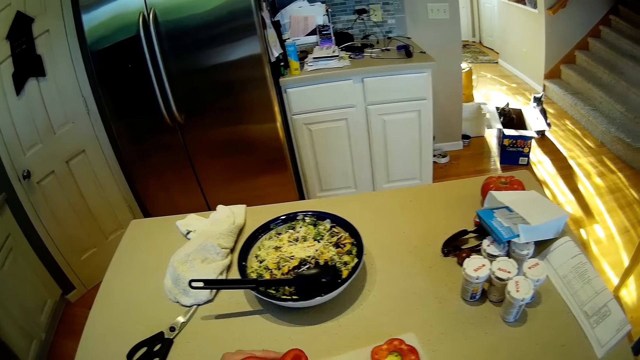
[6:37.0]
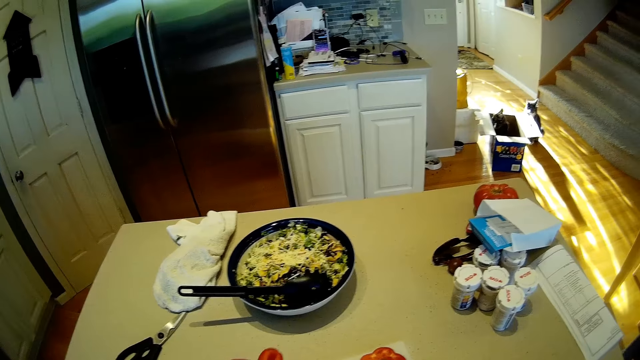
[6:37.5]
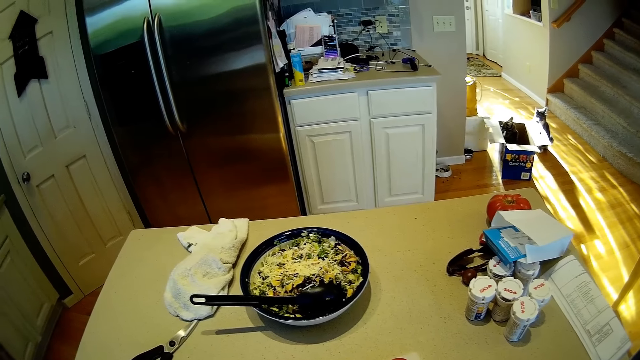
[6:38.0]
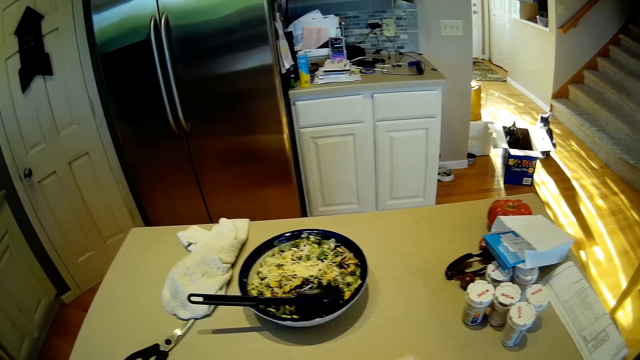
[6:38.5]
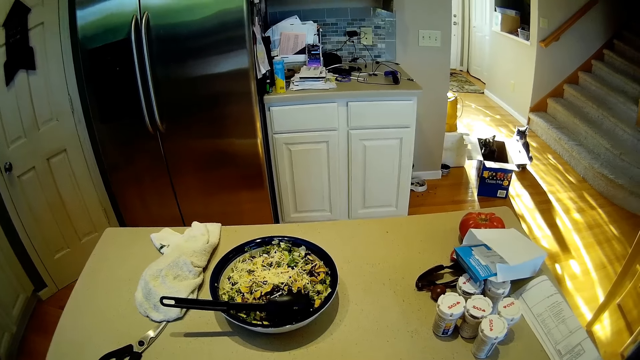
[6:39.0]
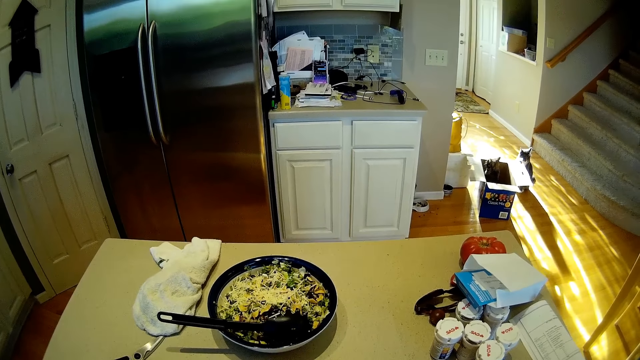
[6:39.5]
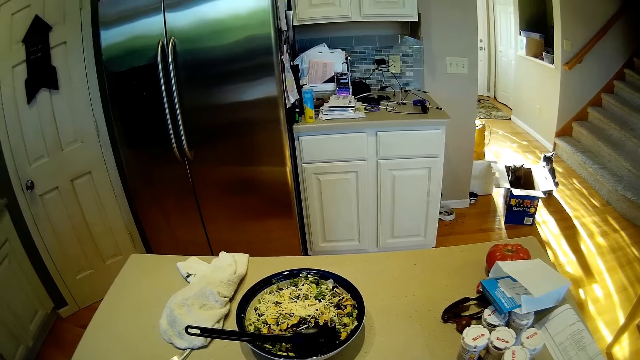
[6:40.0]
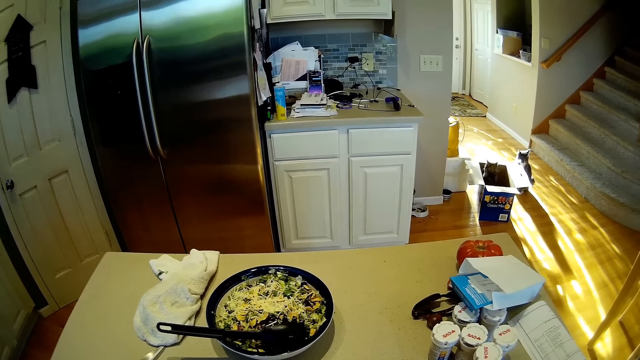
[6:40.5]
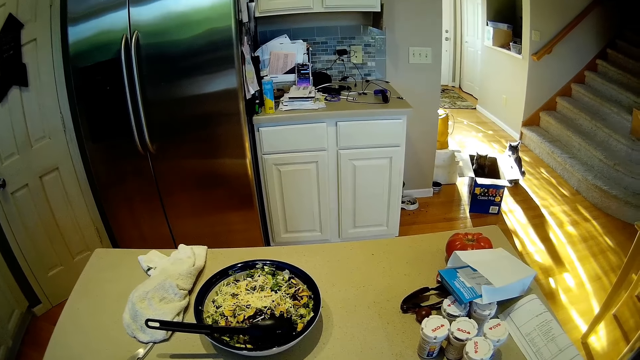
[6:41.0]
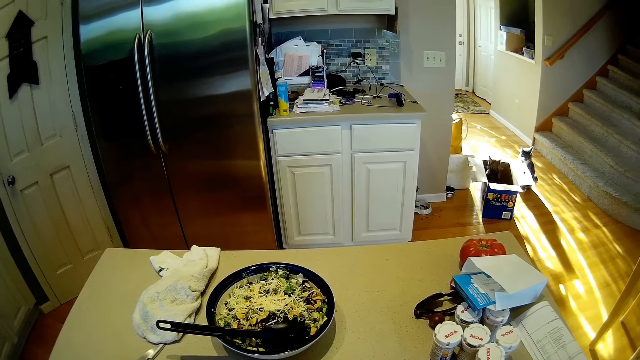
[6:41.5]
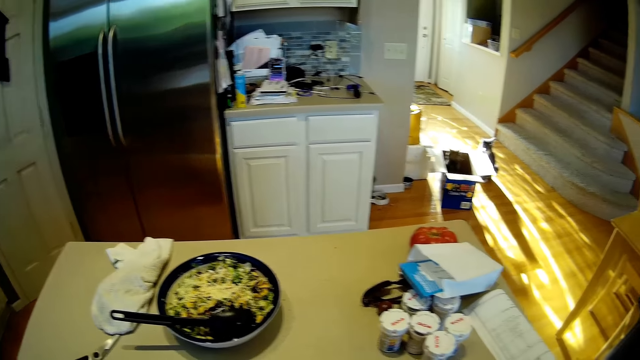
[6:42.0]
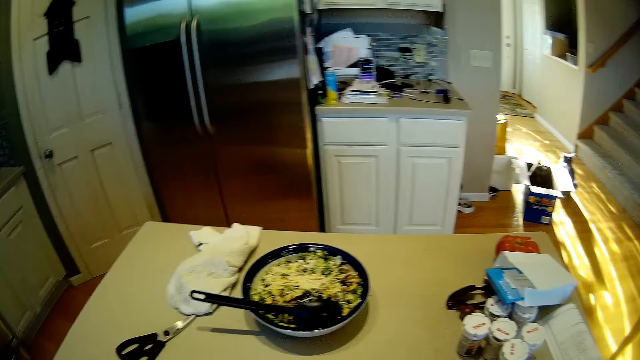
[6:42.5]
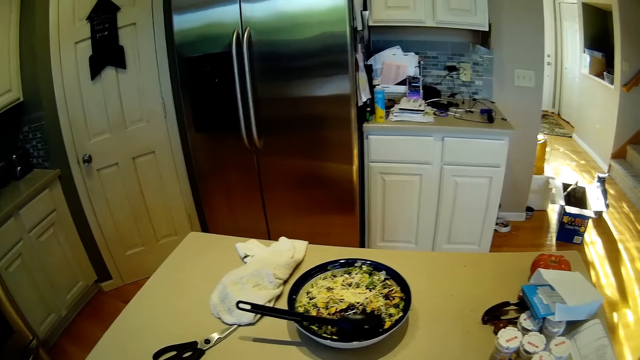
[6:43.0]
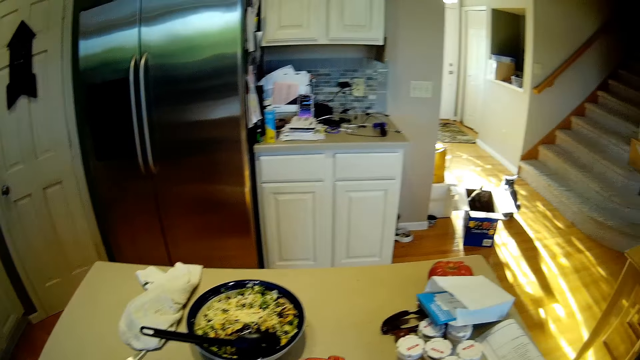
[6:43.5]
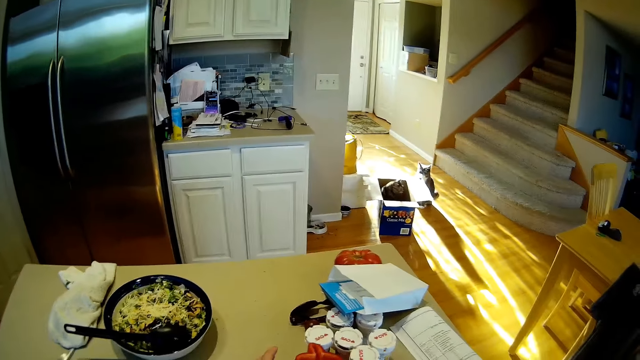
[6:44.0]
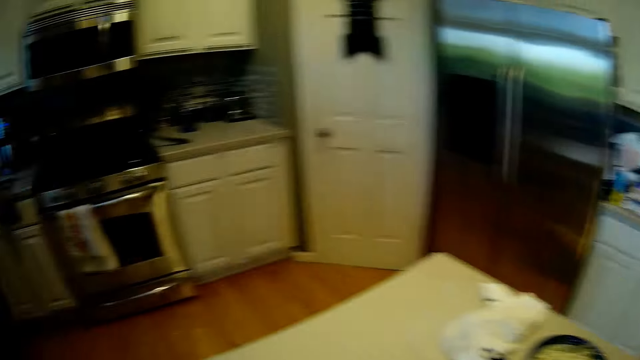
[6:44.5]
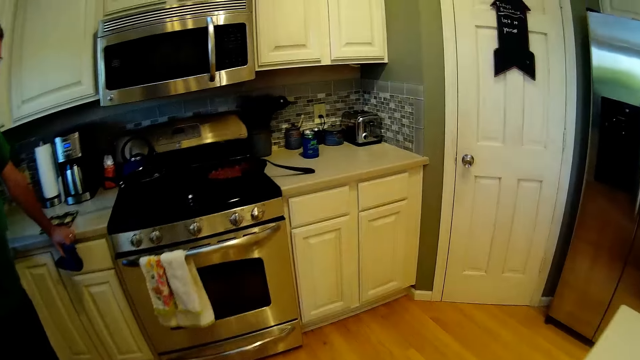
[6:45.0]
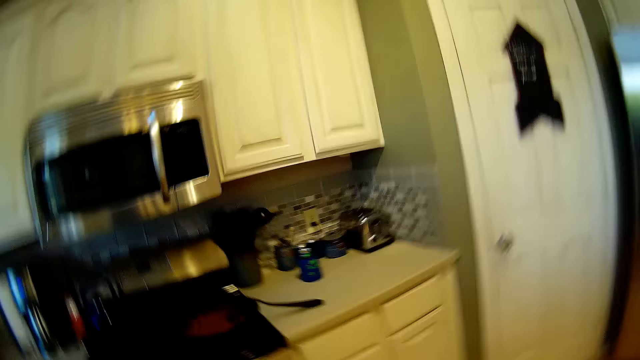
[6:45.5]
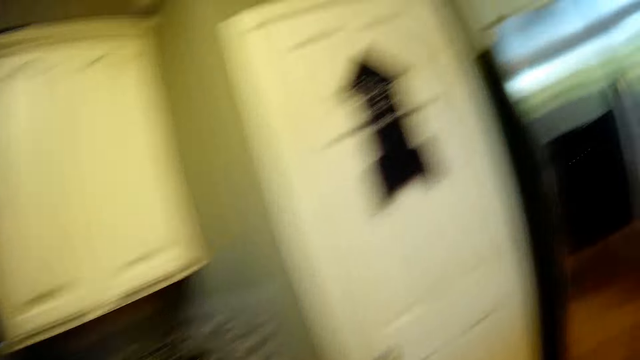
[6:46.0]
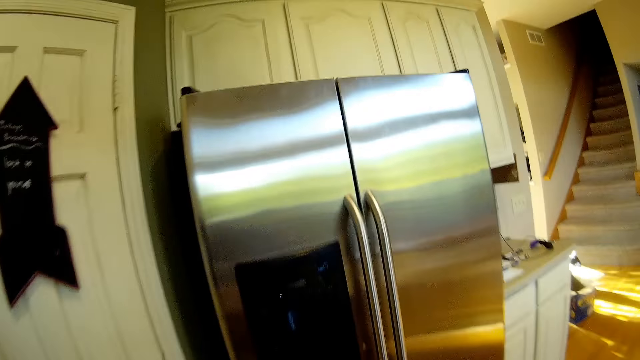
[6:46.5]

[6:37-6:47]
The camera wearer puts the hot pepper on a chopping board. They chop the capsicum. They converse with a person. They stare around. They walk to the fridge in a kitchen.

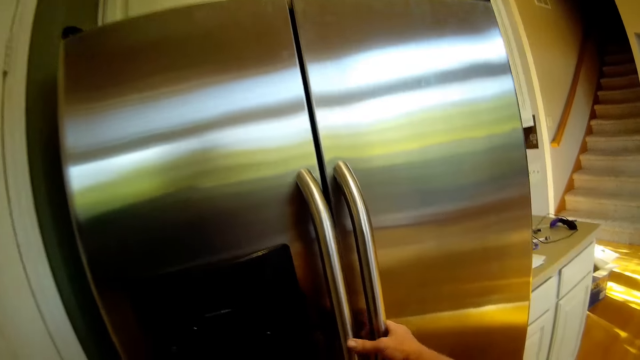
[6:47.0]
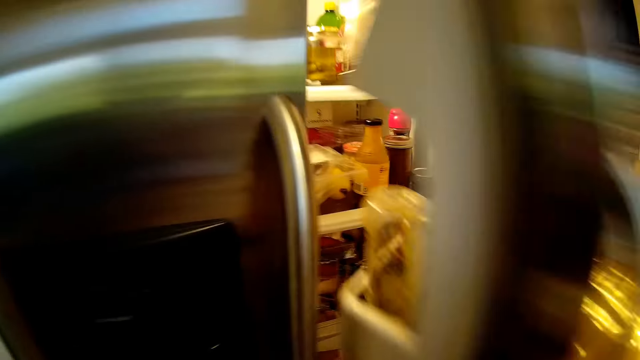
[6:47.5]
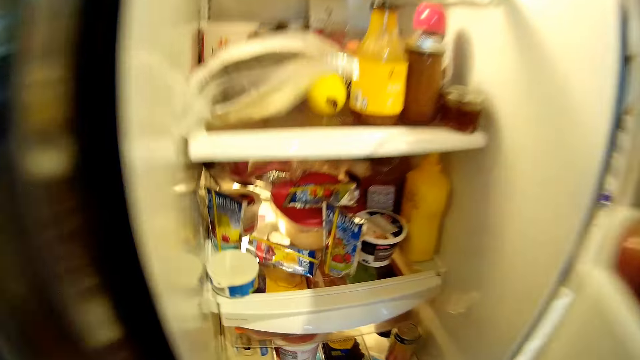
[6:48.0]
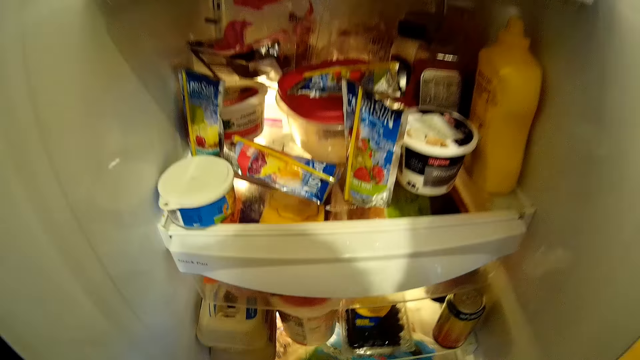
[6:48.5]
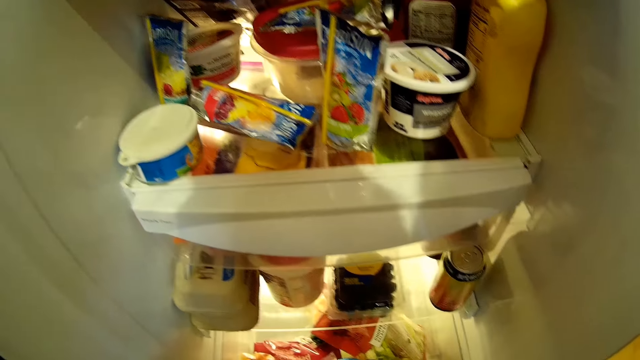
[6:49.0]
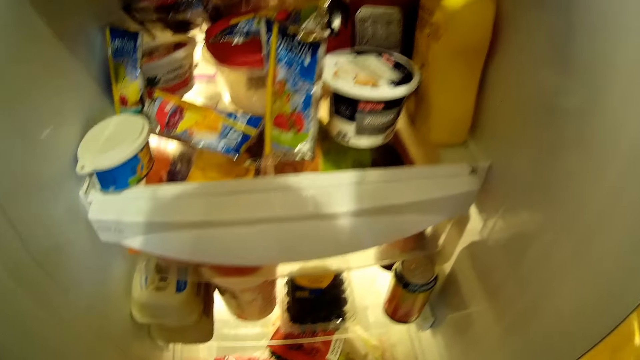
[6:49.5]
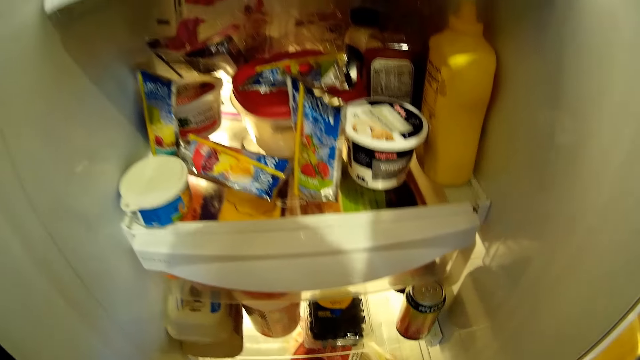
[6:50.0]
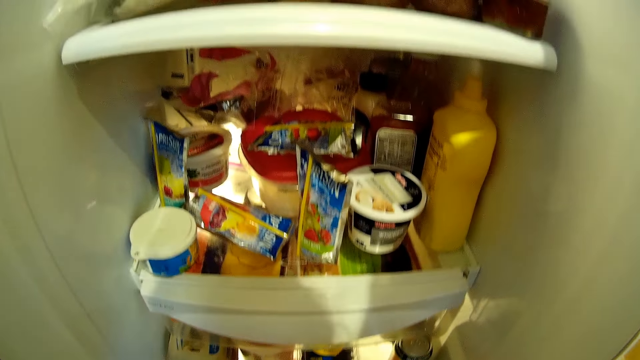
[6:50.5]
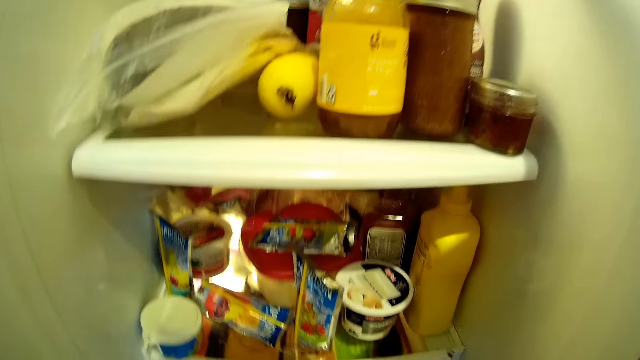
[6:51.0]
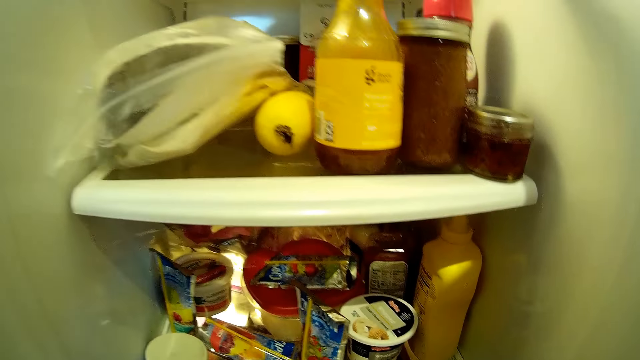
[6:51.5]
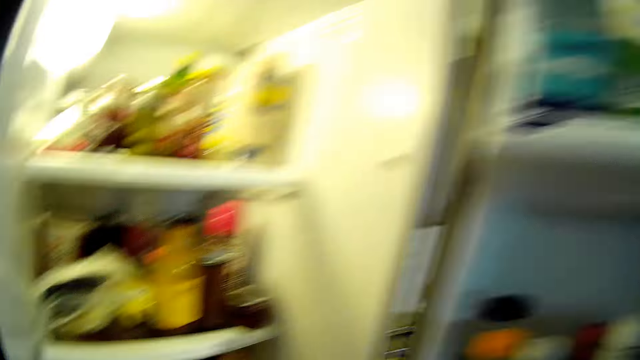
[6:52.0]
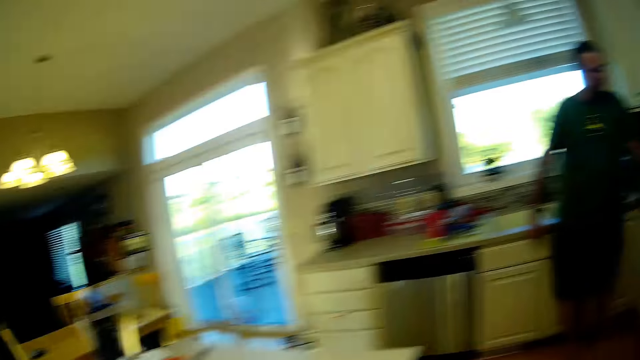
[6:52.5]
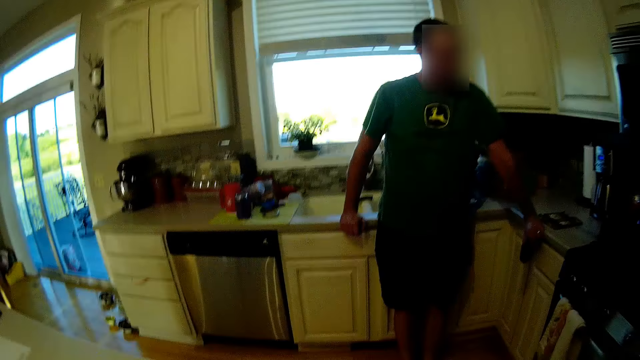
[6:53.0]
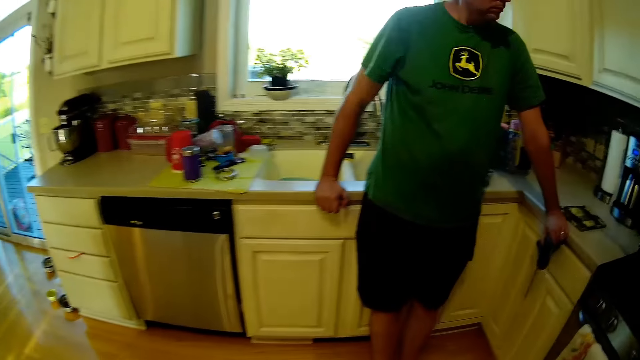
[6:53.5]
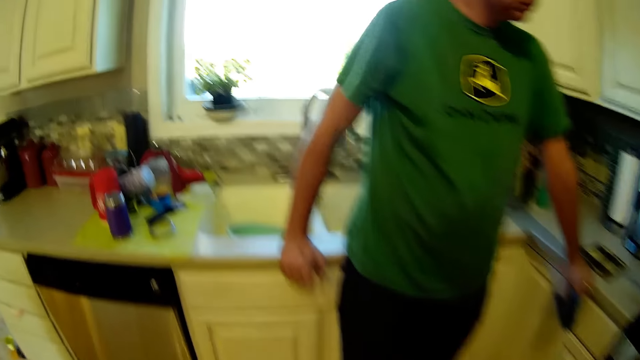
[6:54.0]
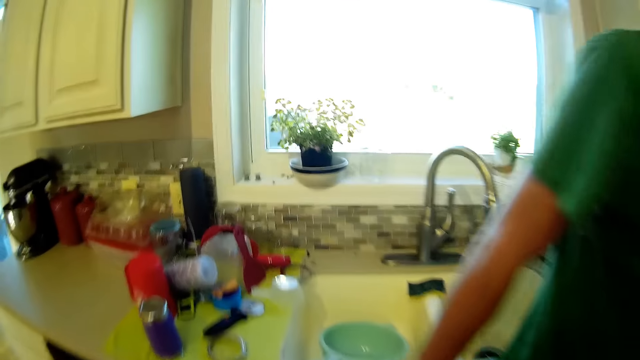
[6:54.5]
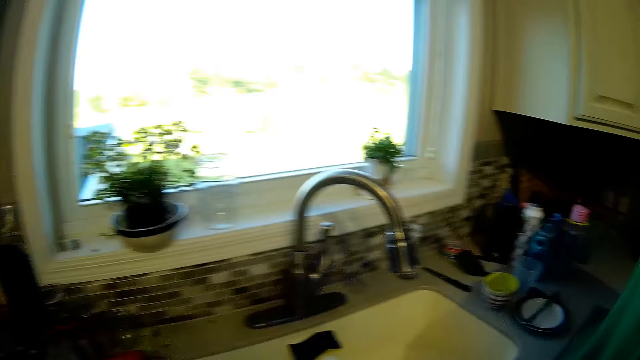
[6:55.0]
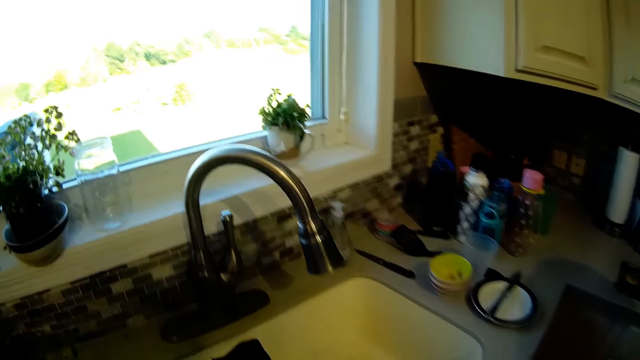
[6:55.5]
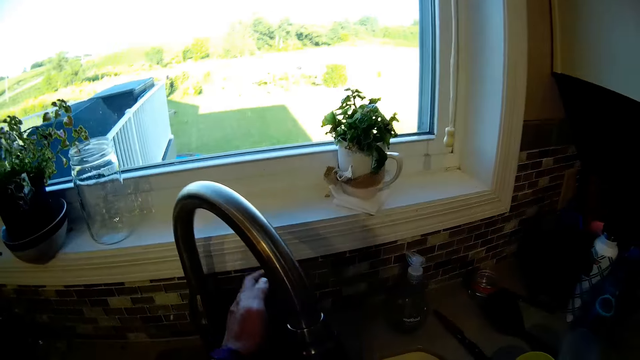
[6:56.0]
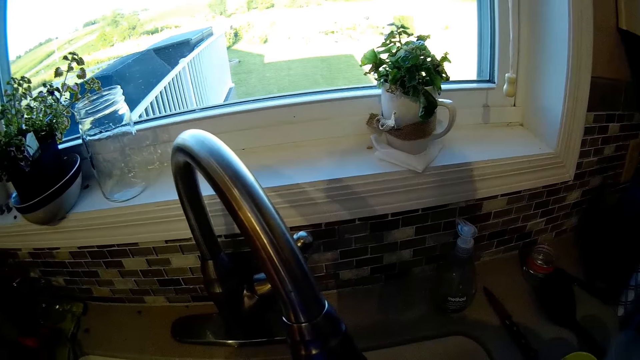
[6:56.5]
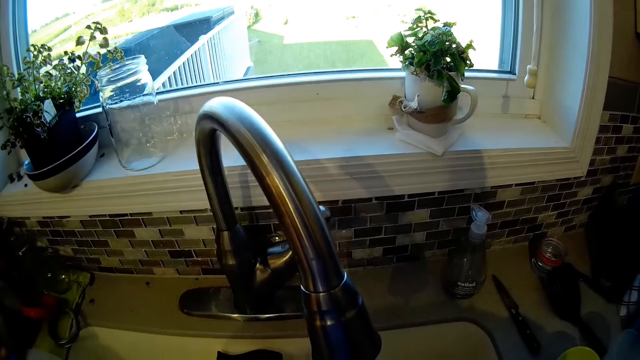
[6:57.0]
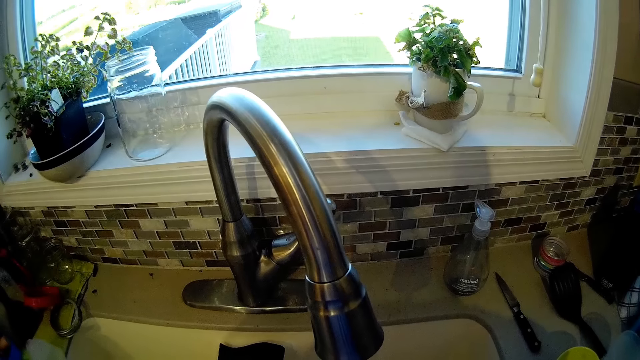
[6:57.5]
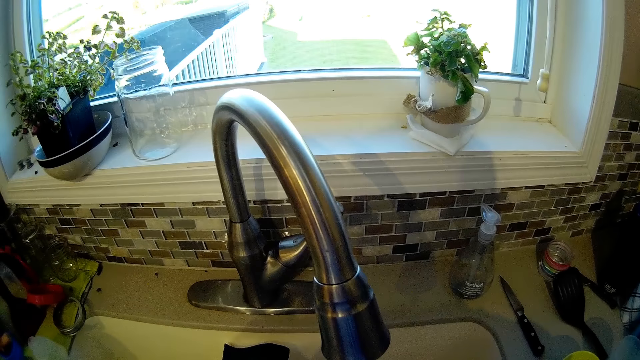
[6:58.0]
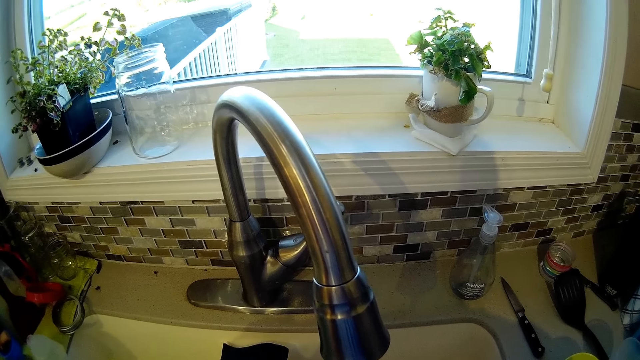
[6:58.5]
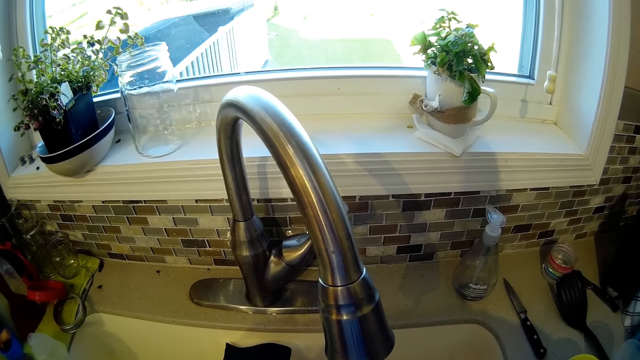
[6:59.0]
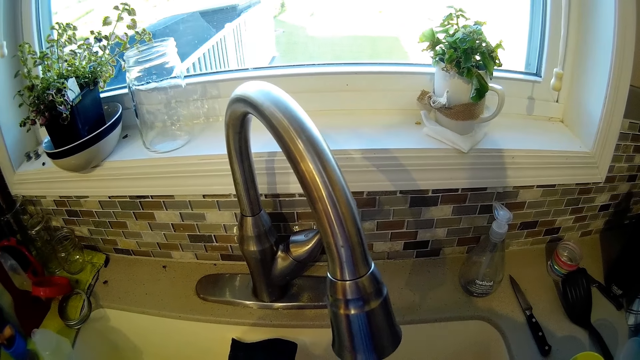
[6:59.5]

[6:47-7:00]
The camera wearer opens the fridge. They pick up hot peppers in the fridge. They close the fridge. They walk to the sink in a kitchen. They open a tap. They wash the hot peppers in the sink.
